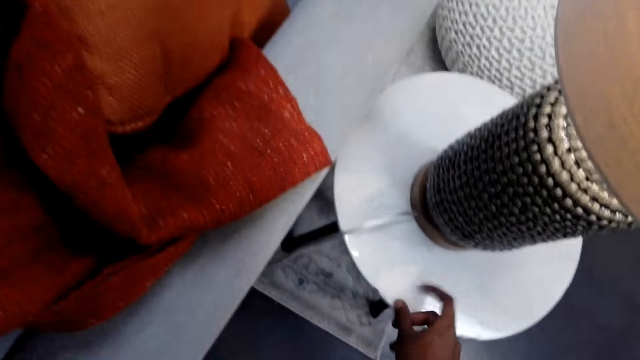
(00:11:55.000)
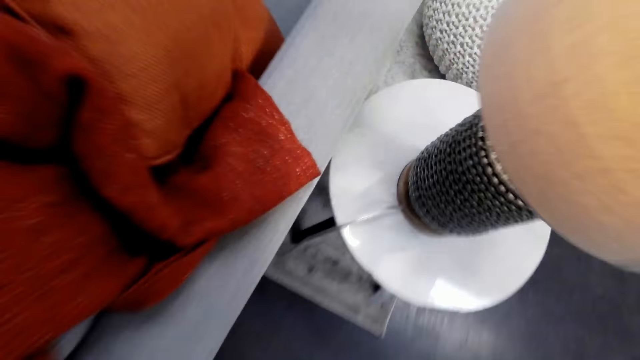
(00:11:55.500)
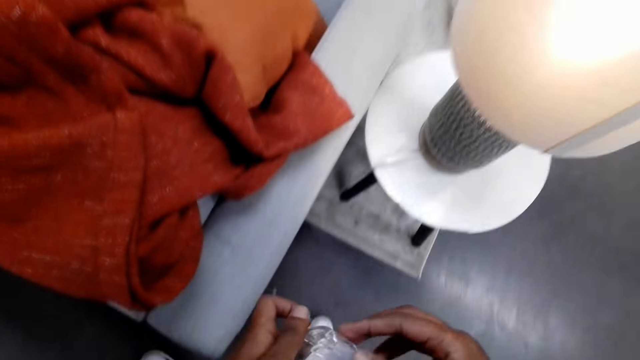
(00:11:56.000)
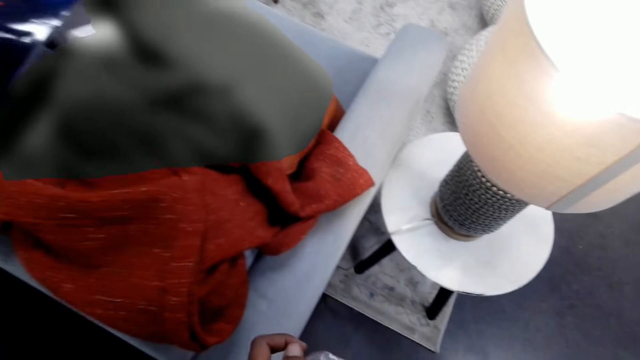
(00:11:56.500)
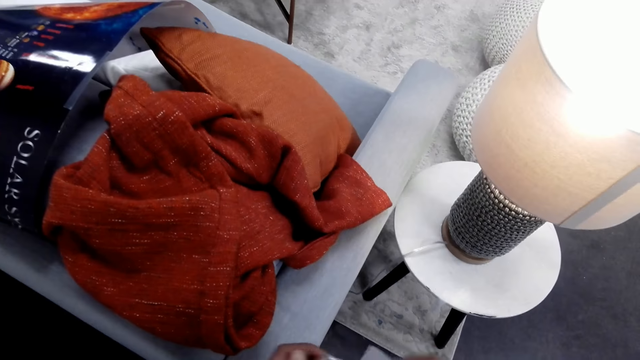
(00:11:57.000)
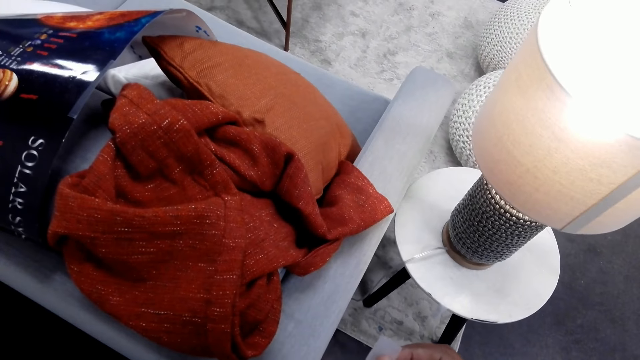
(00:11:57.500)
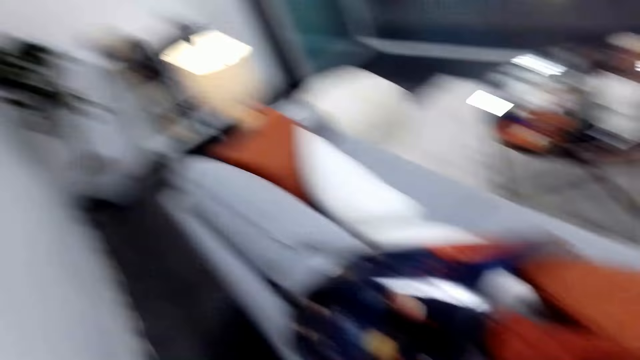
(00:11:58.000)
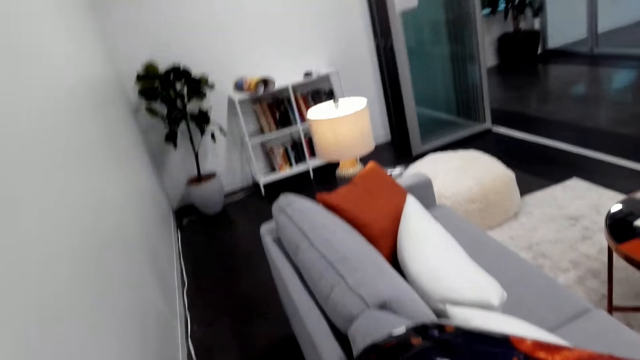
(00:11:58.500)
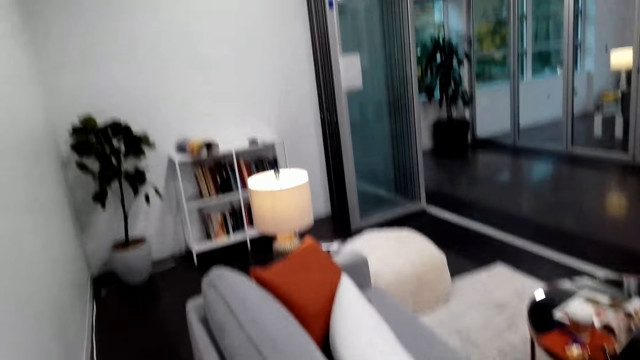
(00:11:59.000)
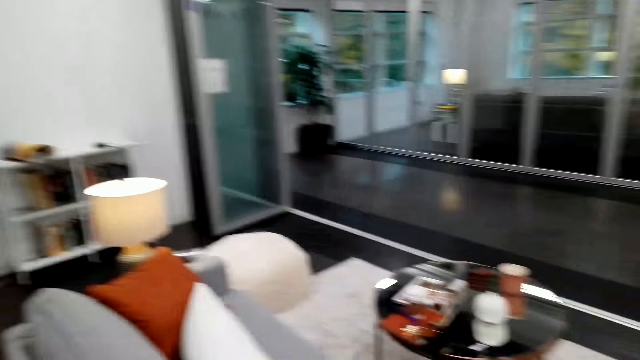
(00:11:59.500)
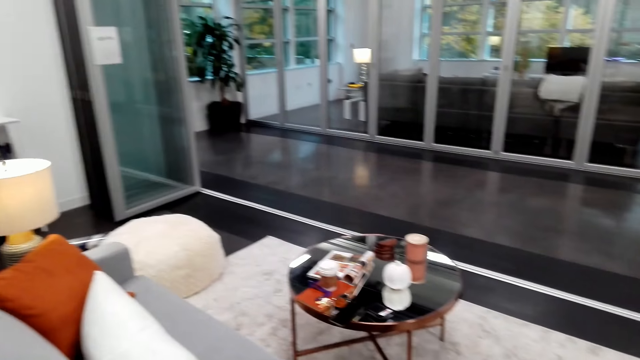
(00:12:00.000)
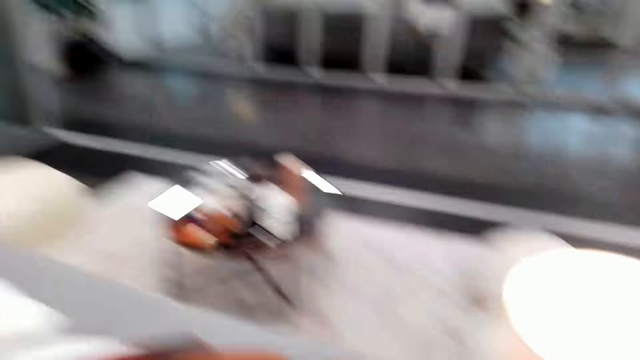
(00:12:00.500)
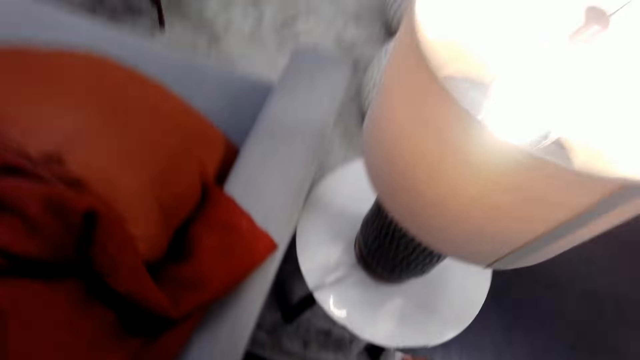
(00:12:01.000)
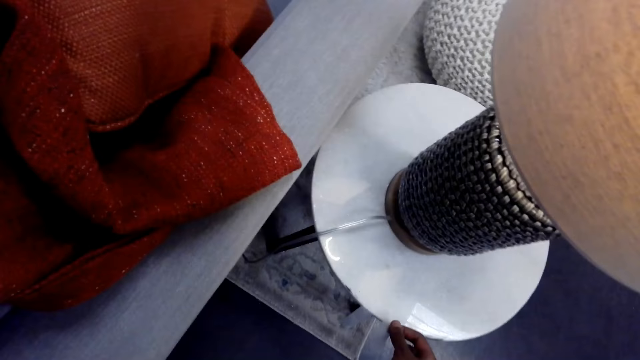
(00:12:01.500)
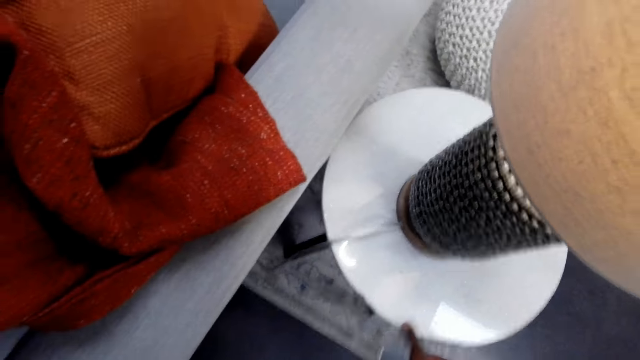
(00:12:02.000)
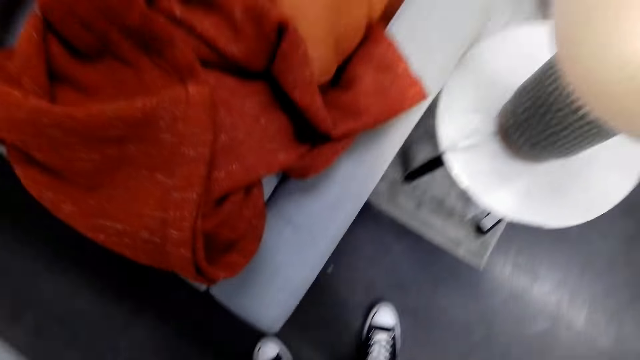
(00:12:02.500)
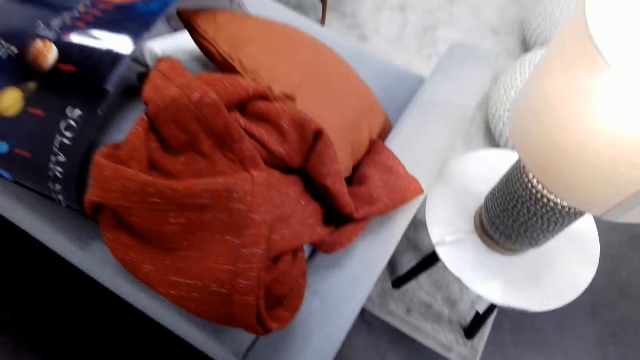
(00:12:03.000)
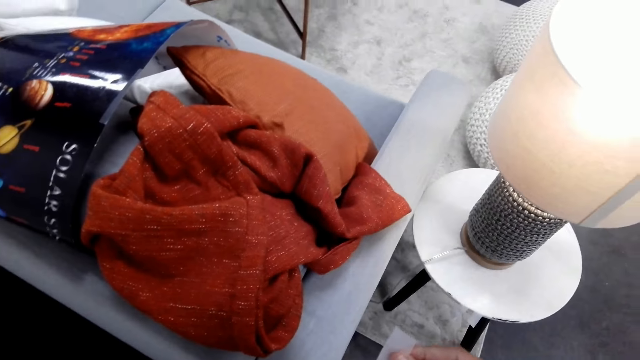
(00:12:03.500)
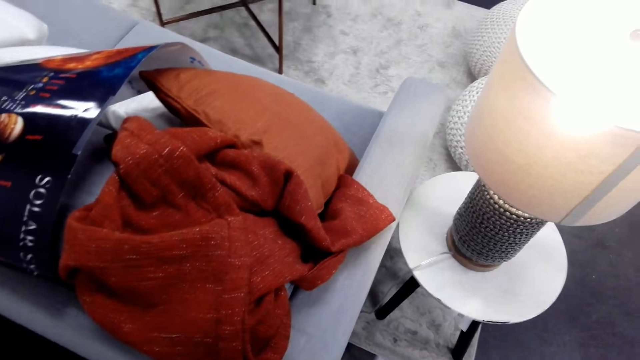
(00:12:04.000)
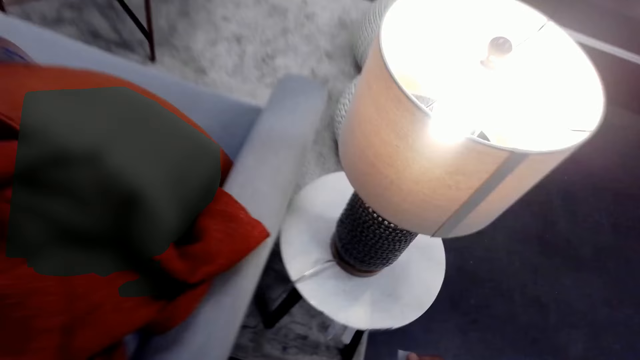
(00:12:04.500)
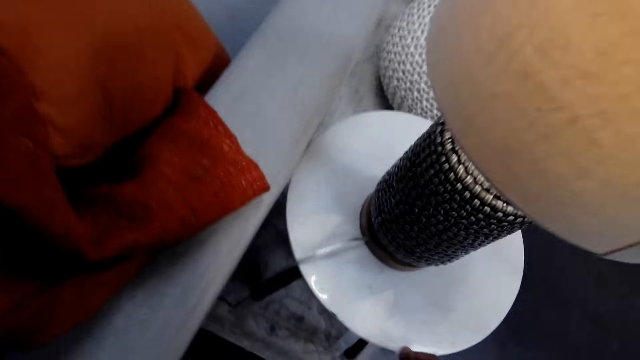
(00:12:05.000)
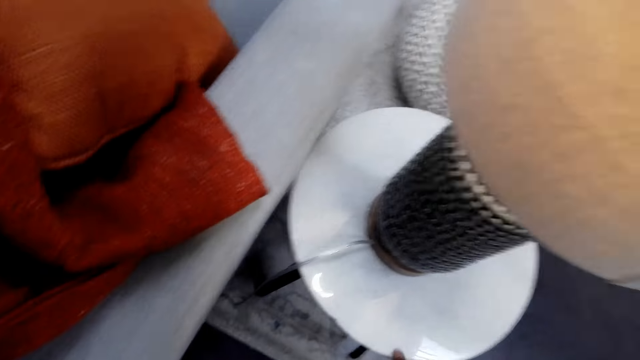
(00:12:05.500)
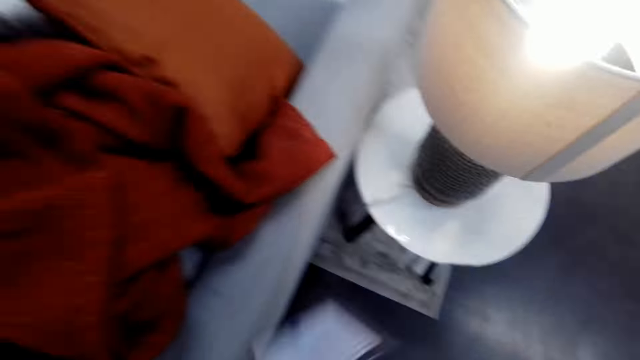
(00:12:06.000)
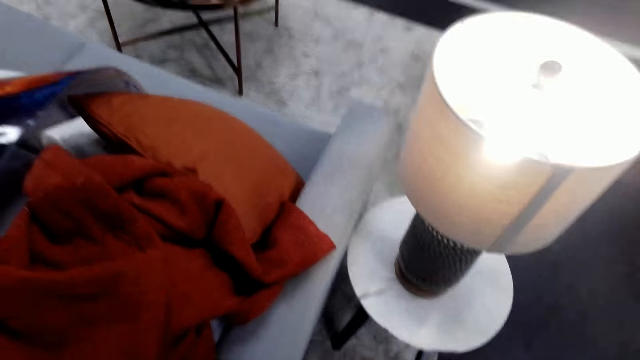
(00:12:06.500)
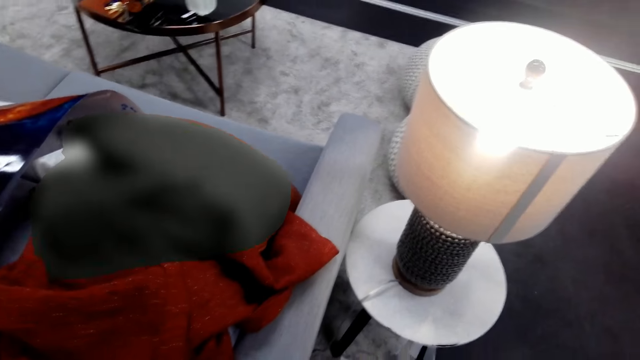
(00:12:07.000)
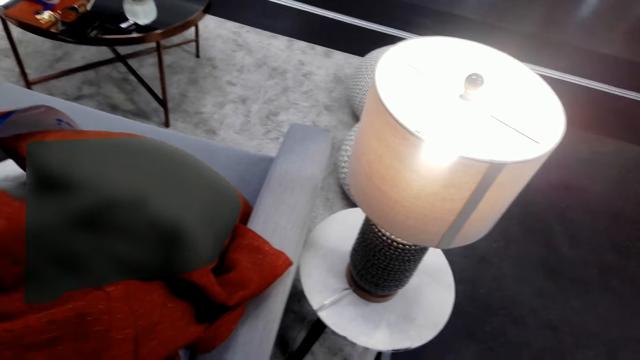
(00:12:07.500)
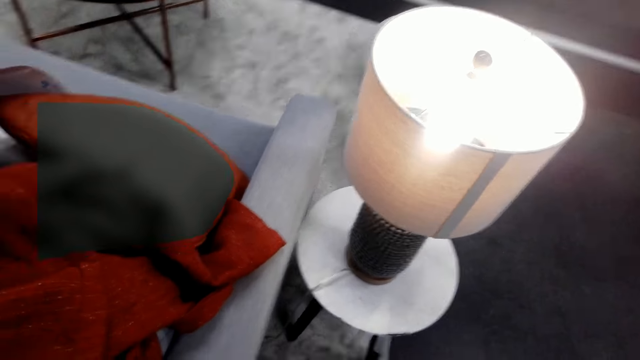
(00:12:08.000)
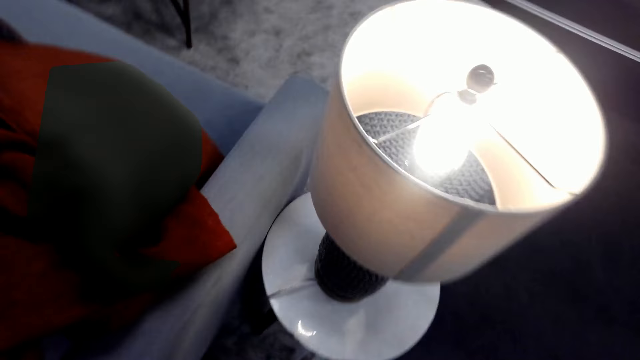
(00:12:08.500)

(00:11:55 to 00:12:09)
The camera wearer places a piece of masking tape on the lamp stool. They look around. They stick the sellotape on the table. They place a piece of masking tape on the lamp stool.

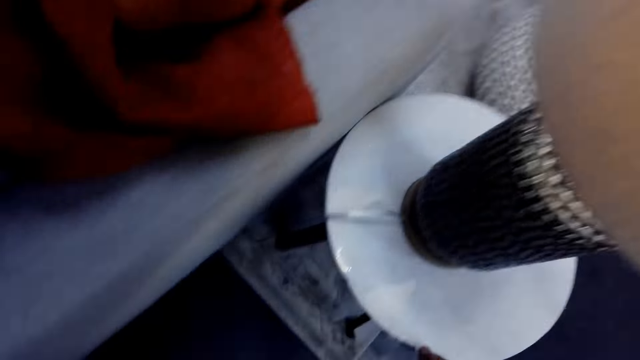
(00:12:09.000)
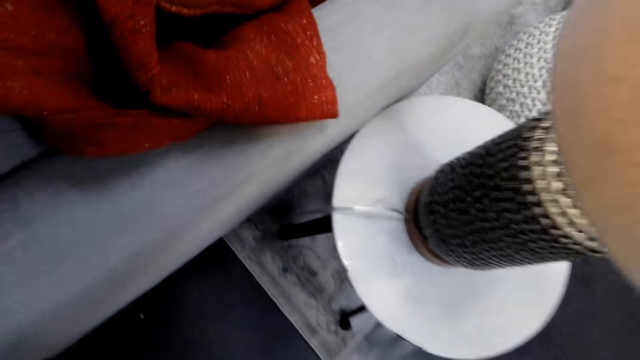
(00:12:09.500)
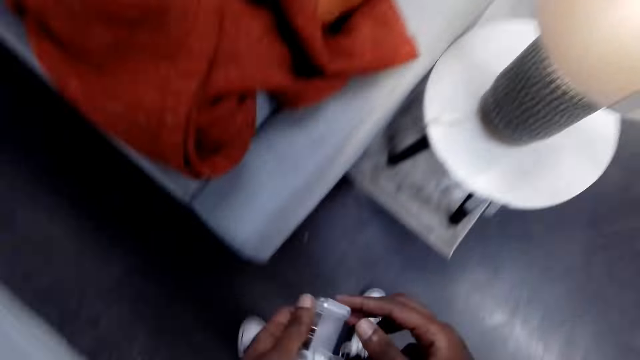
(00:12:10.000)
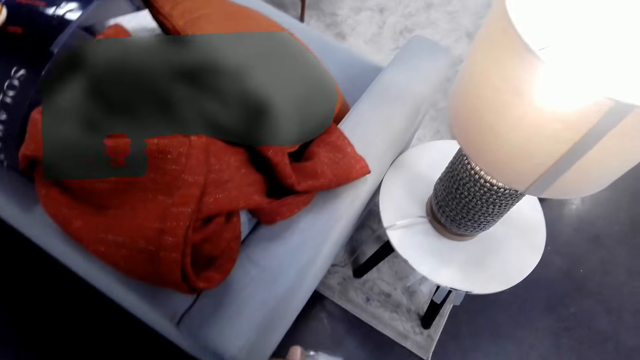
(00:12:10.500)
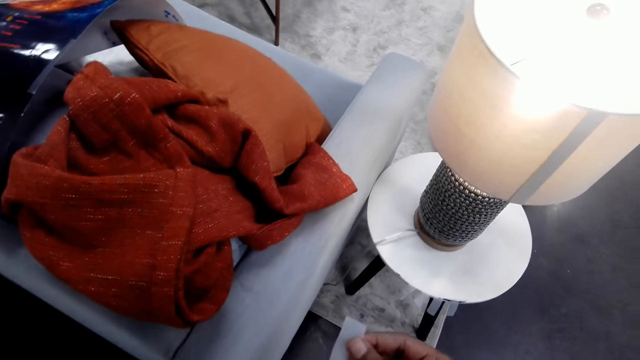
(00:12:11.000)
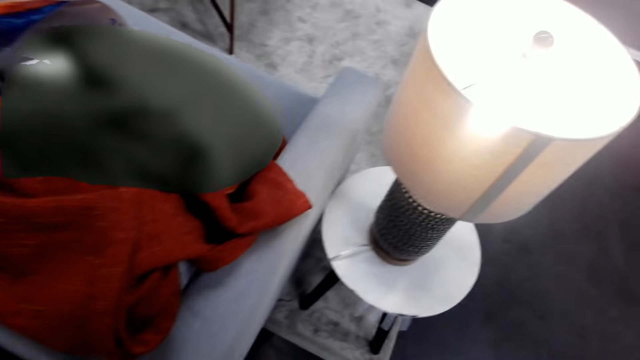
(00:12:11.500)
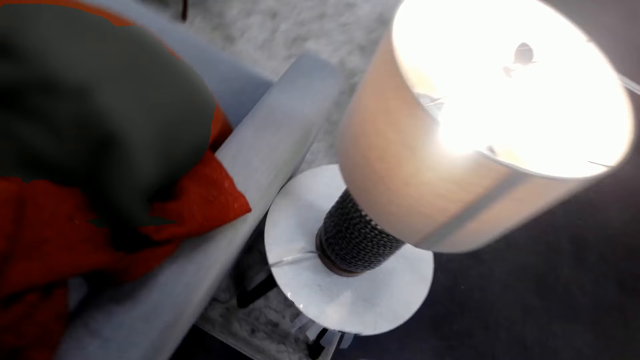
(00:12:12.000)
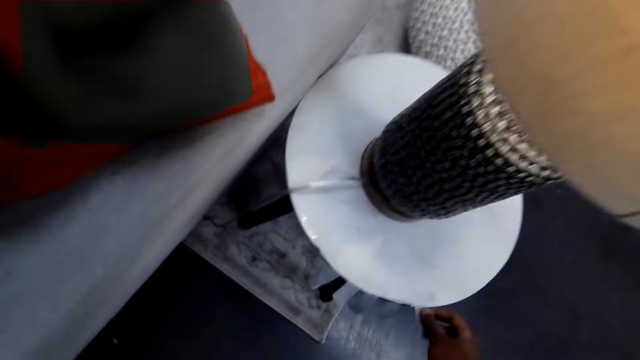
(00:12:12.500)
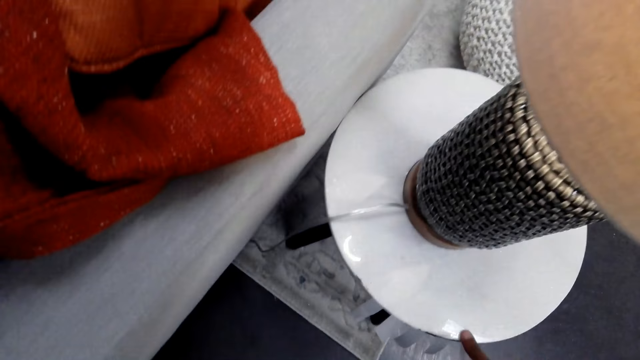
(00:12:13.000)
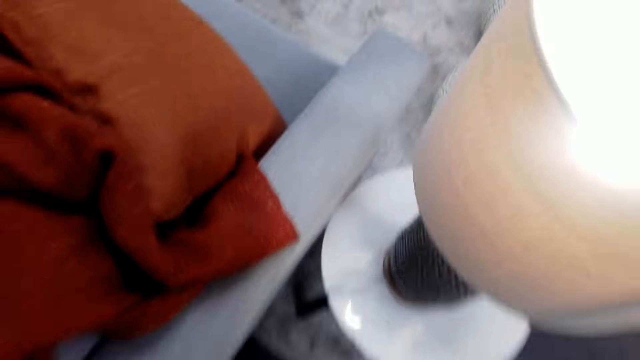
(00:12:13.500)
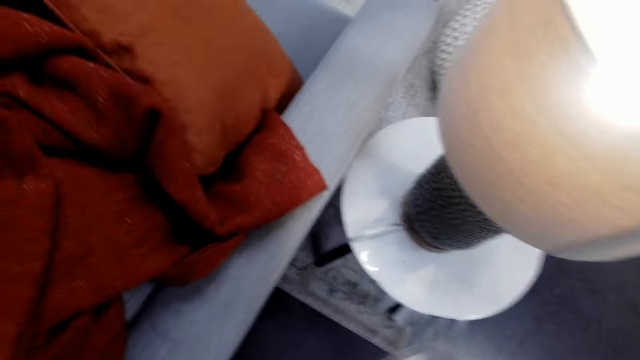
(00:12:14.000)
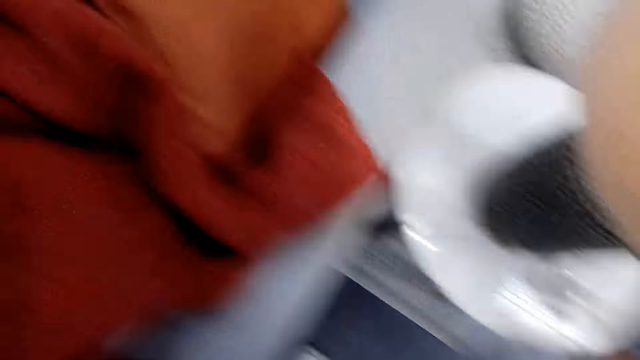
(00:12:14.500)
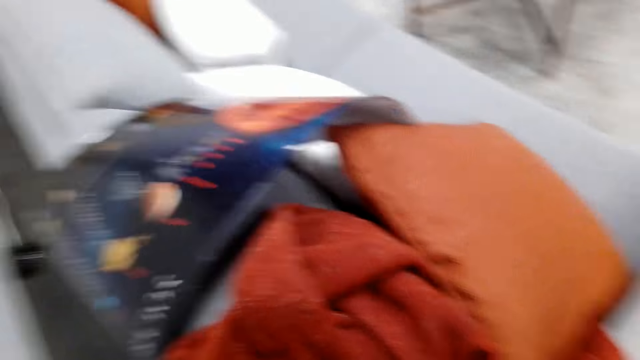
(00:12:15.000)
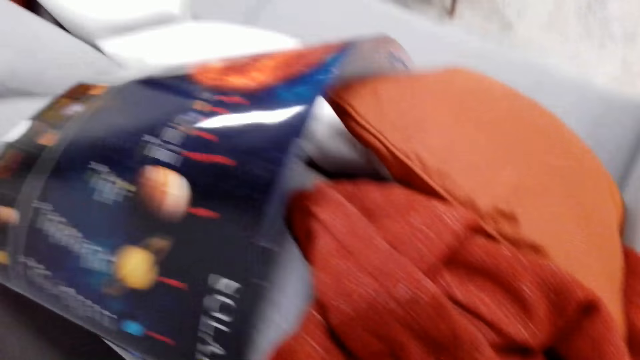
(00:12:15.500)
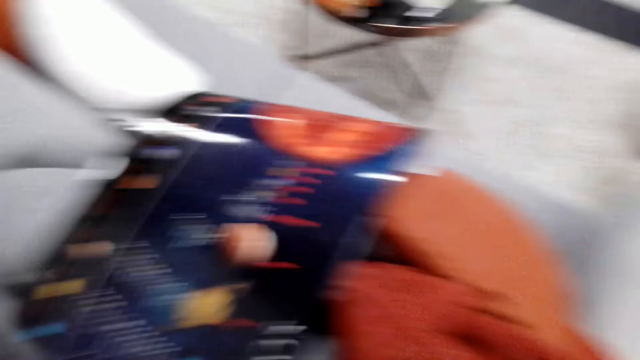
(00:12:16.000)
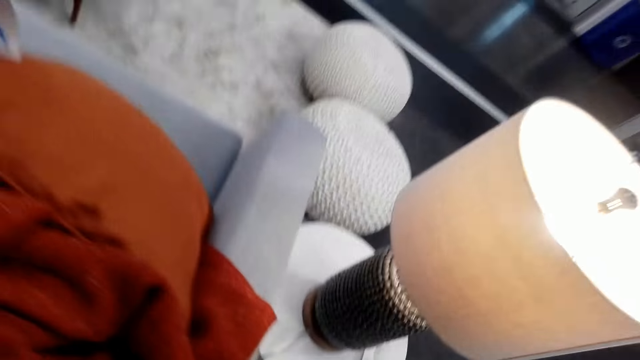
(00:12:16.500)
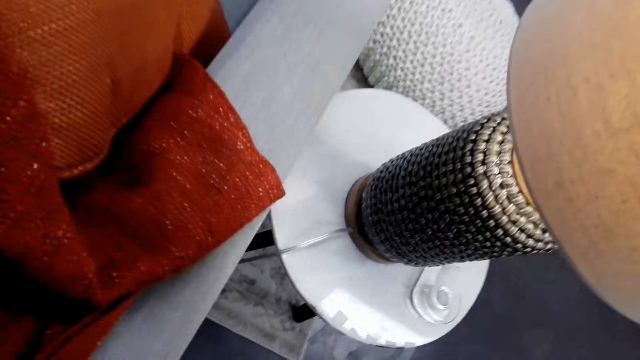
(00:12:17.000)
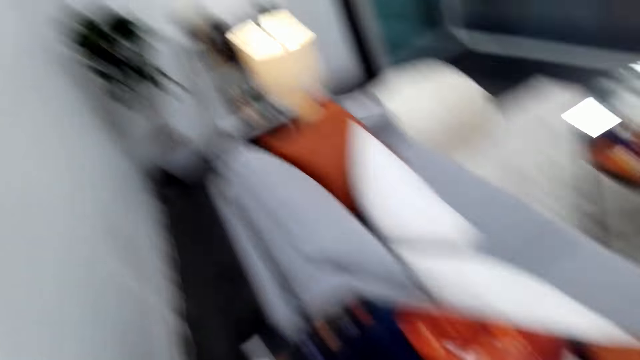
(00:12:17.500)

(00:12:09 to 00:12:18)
The camera wearer cuts a piece of masking tape. They place the piece of masking tape on the lamp stool.
